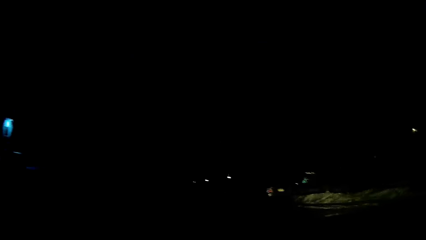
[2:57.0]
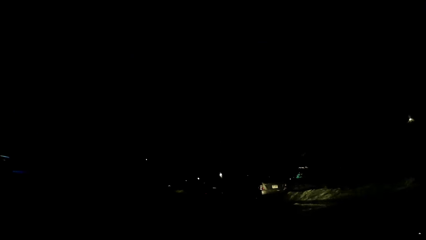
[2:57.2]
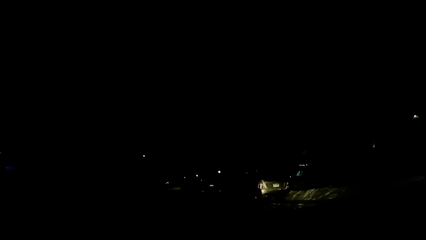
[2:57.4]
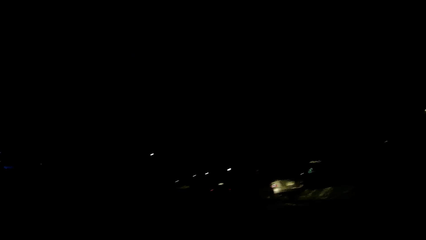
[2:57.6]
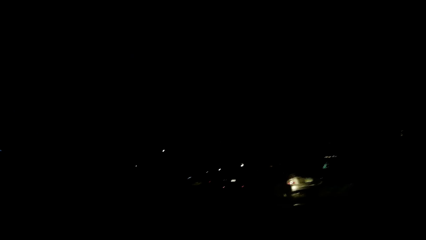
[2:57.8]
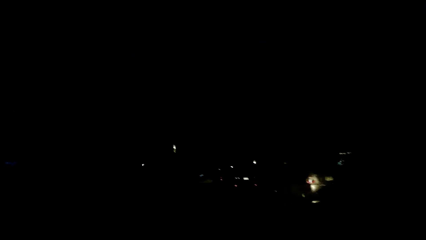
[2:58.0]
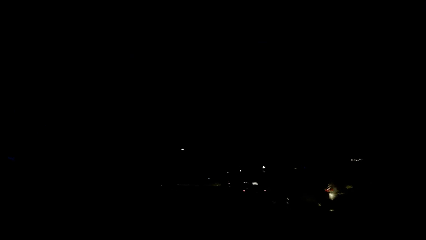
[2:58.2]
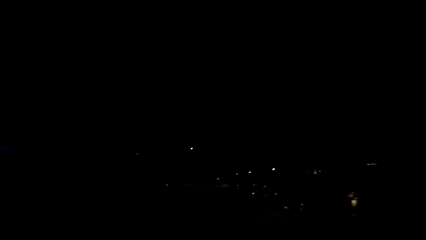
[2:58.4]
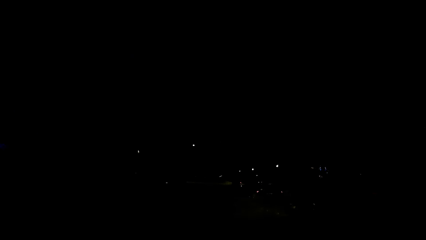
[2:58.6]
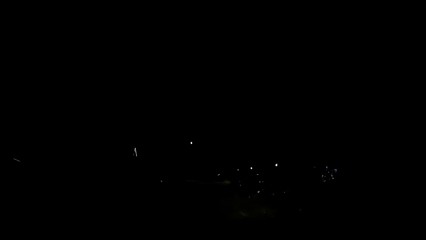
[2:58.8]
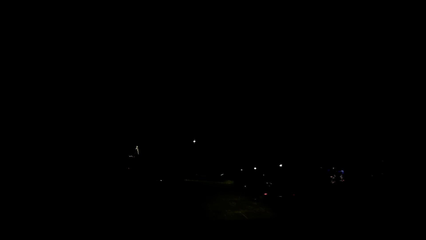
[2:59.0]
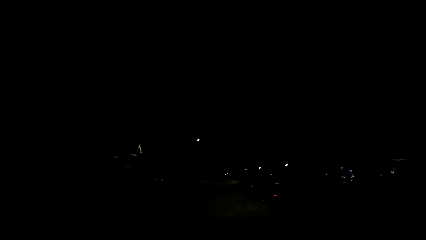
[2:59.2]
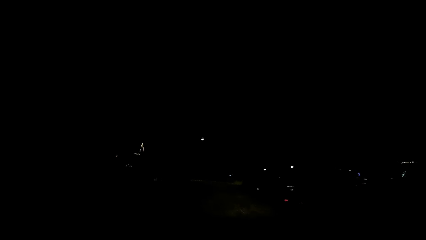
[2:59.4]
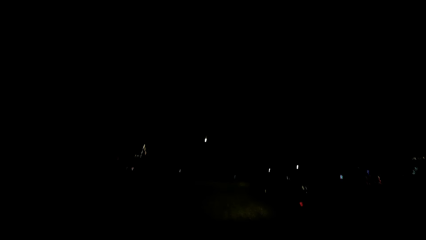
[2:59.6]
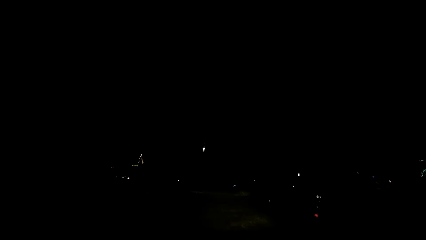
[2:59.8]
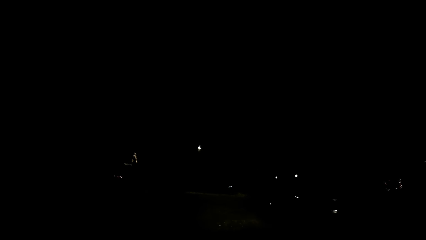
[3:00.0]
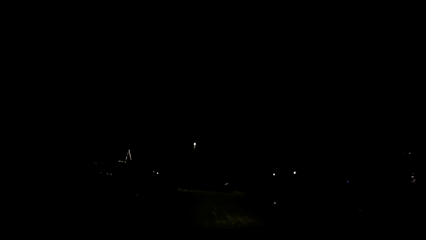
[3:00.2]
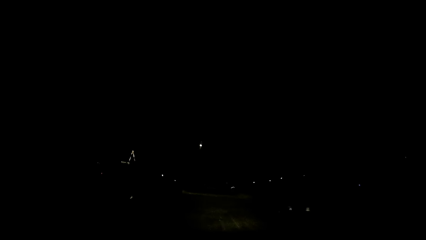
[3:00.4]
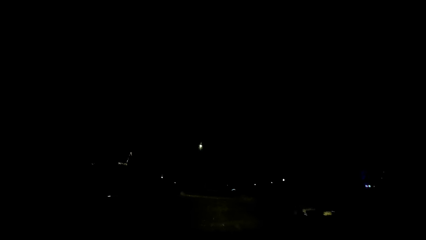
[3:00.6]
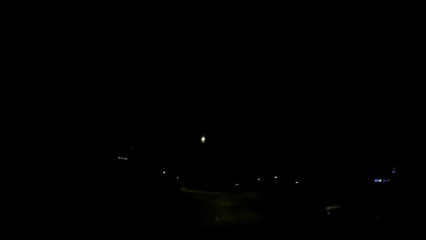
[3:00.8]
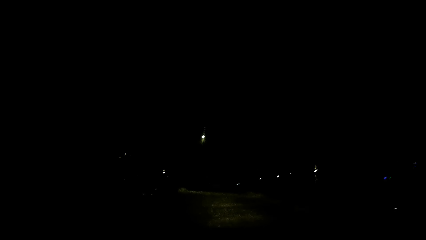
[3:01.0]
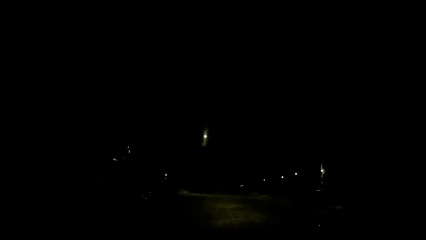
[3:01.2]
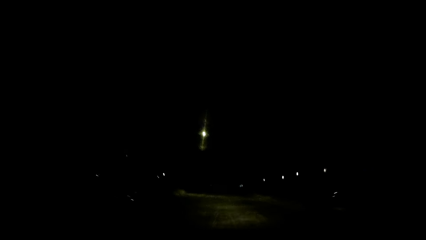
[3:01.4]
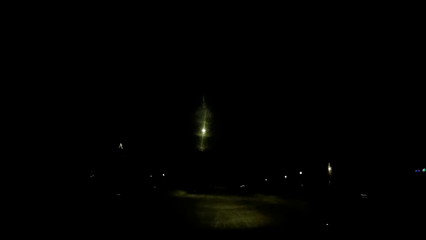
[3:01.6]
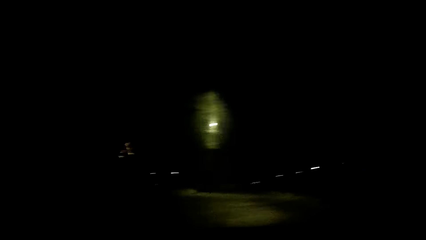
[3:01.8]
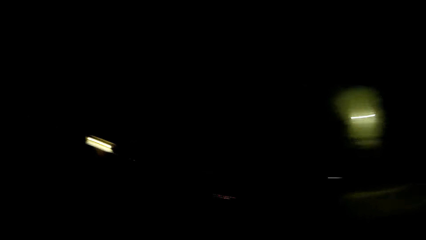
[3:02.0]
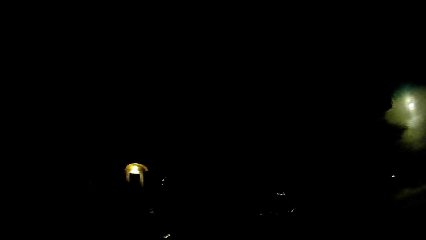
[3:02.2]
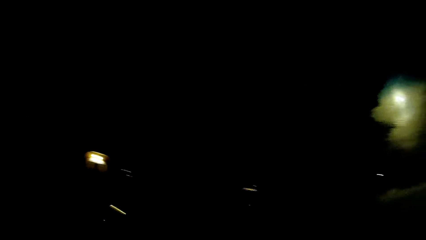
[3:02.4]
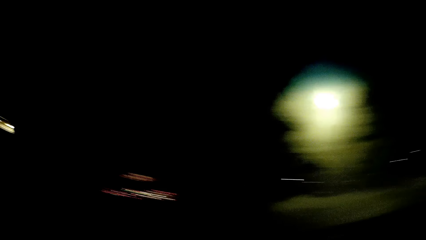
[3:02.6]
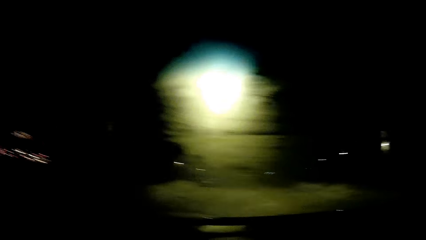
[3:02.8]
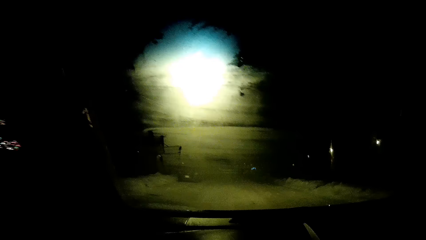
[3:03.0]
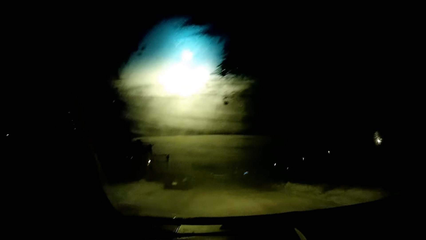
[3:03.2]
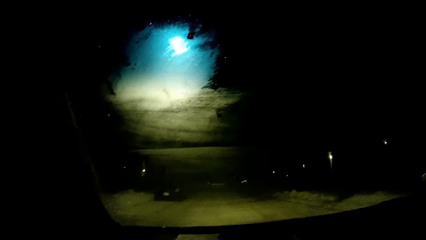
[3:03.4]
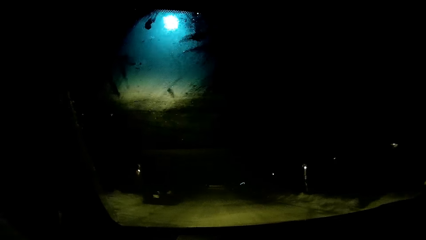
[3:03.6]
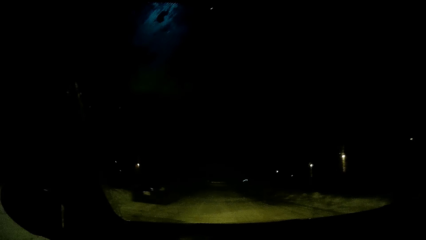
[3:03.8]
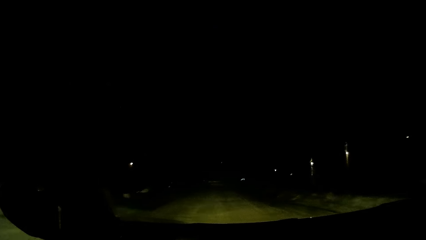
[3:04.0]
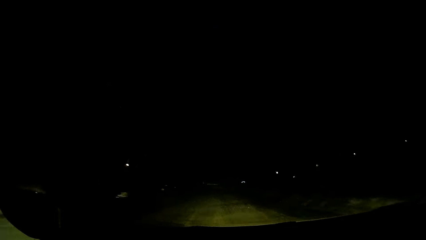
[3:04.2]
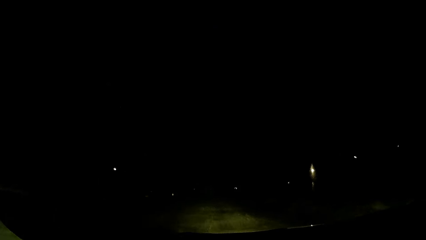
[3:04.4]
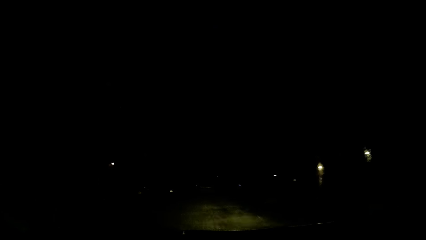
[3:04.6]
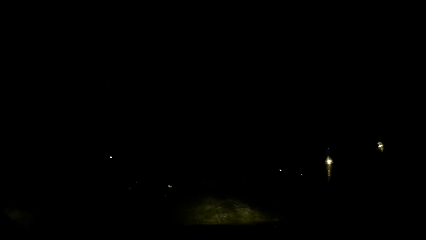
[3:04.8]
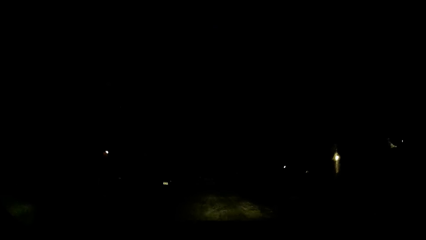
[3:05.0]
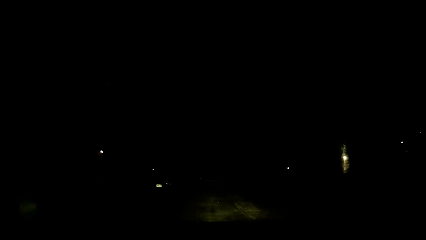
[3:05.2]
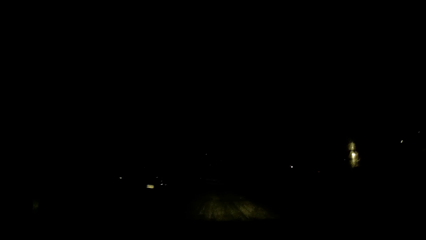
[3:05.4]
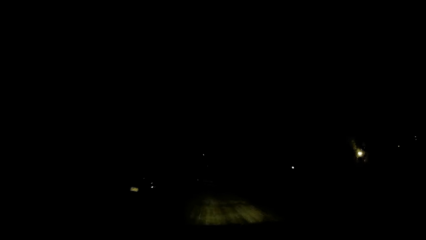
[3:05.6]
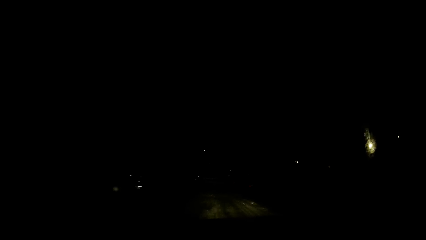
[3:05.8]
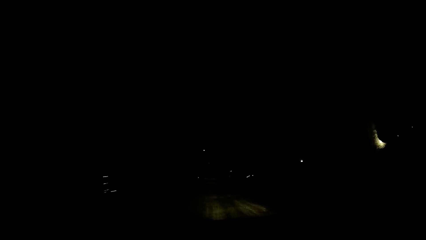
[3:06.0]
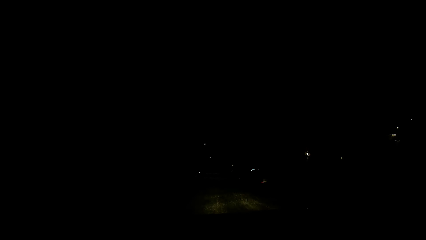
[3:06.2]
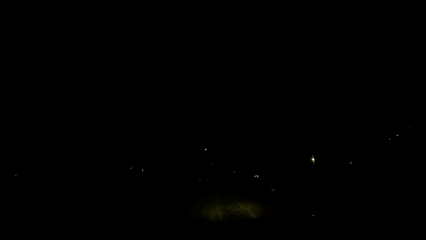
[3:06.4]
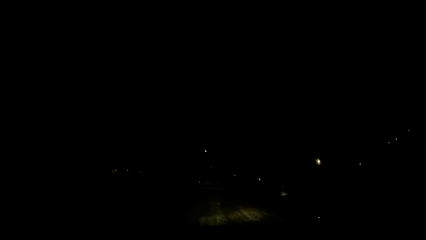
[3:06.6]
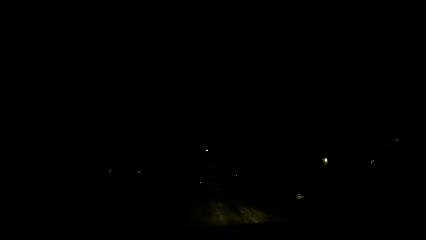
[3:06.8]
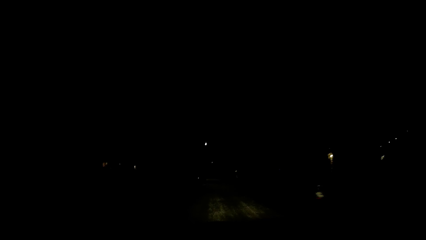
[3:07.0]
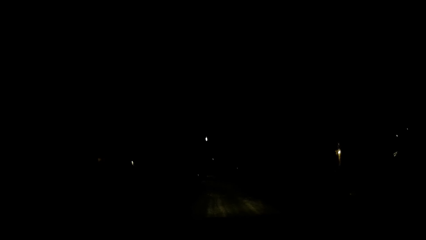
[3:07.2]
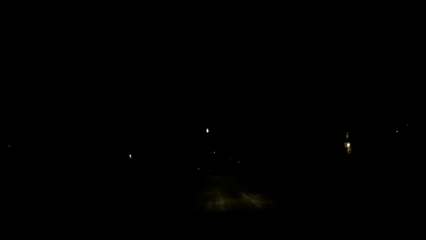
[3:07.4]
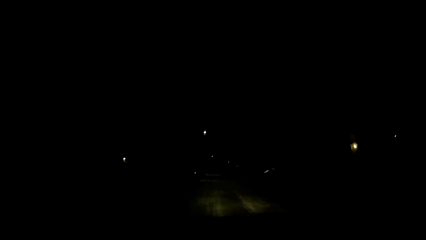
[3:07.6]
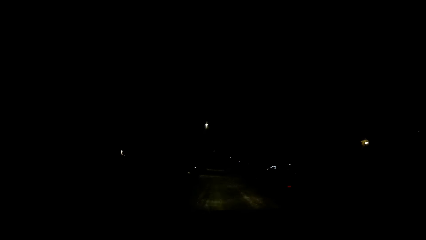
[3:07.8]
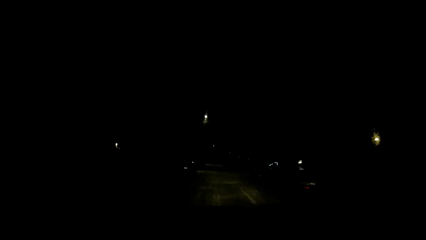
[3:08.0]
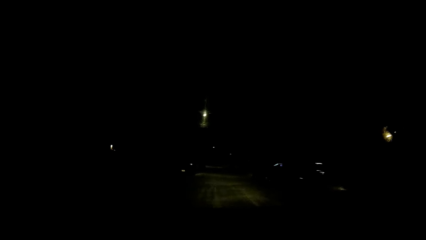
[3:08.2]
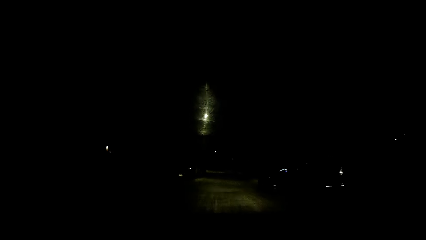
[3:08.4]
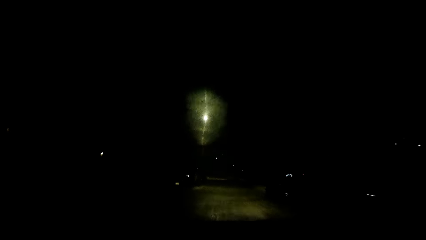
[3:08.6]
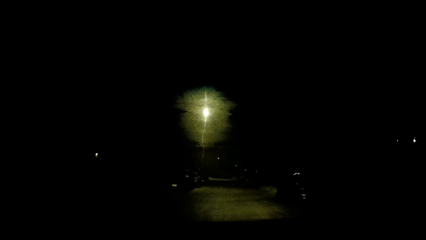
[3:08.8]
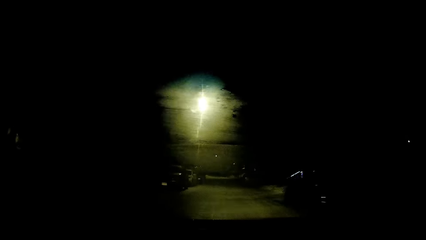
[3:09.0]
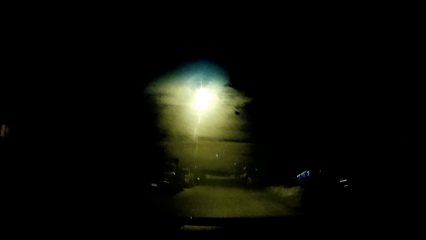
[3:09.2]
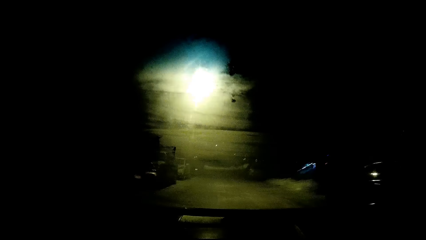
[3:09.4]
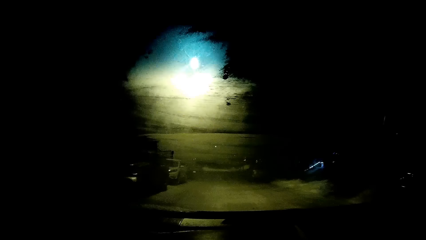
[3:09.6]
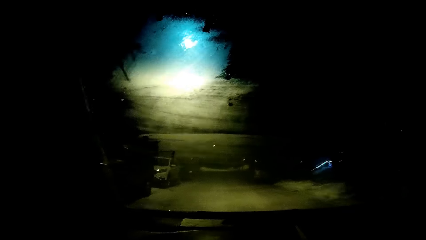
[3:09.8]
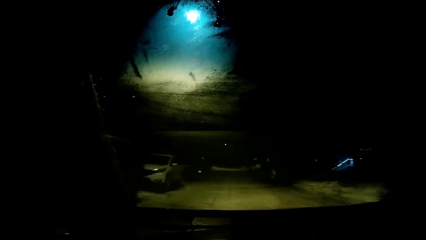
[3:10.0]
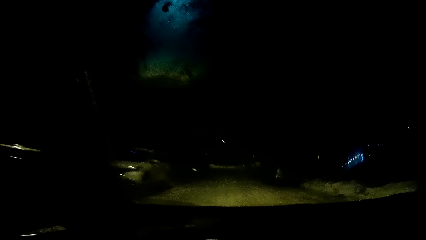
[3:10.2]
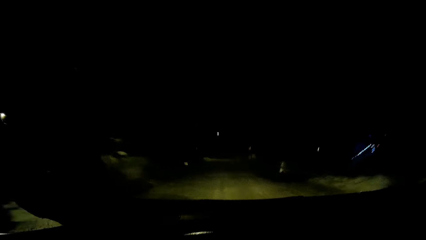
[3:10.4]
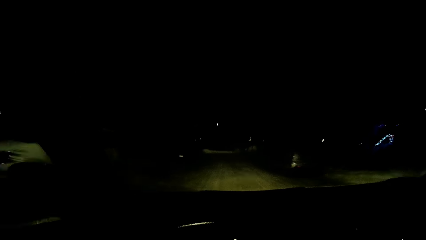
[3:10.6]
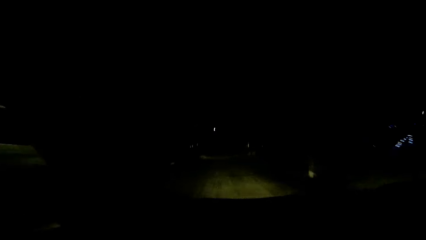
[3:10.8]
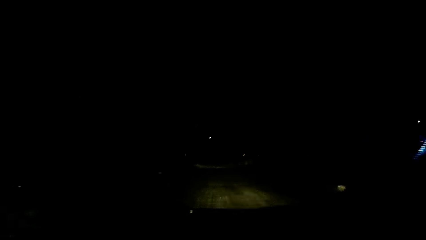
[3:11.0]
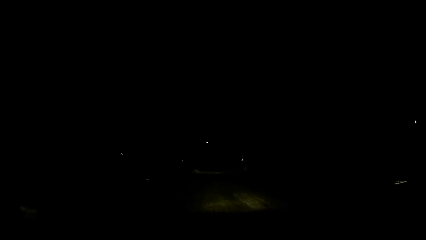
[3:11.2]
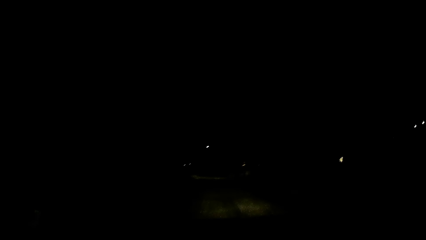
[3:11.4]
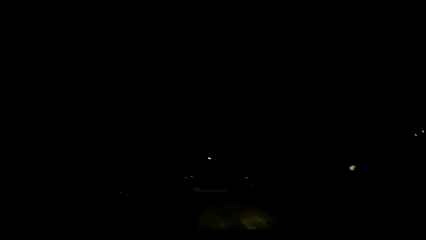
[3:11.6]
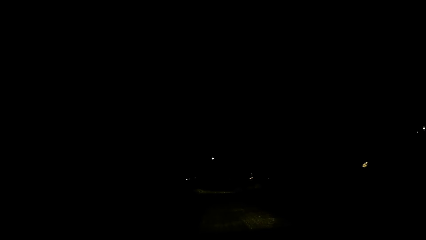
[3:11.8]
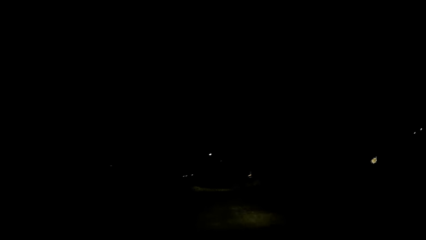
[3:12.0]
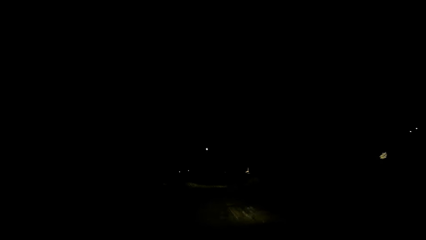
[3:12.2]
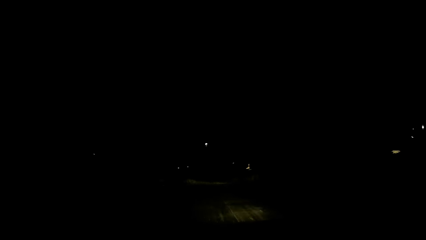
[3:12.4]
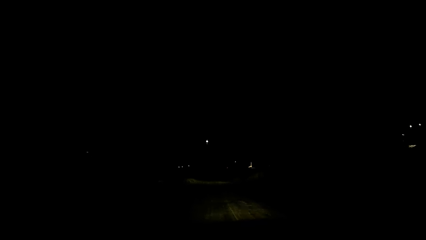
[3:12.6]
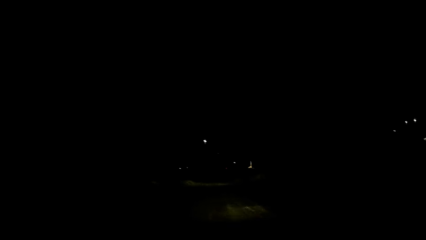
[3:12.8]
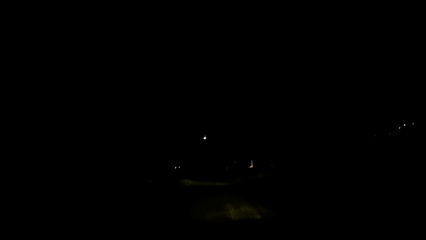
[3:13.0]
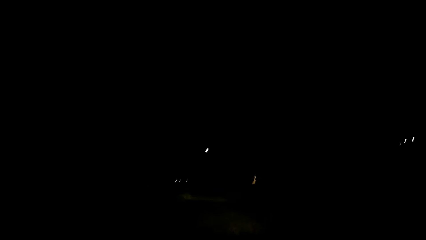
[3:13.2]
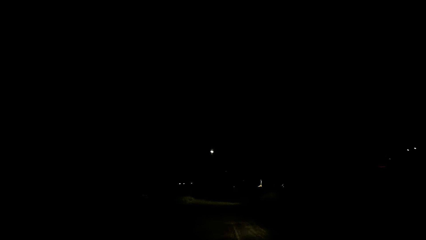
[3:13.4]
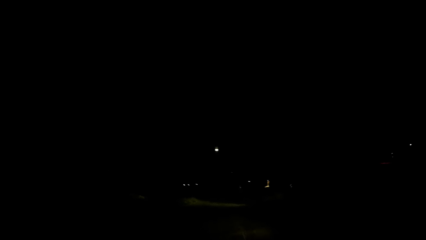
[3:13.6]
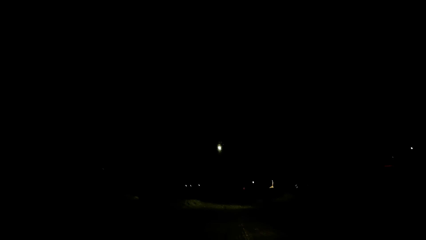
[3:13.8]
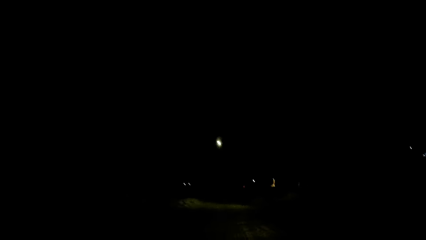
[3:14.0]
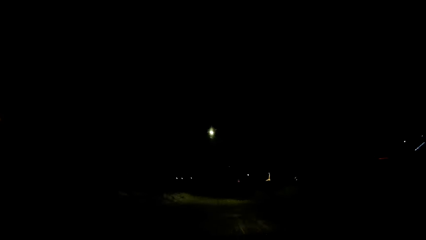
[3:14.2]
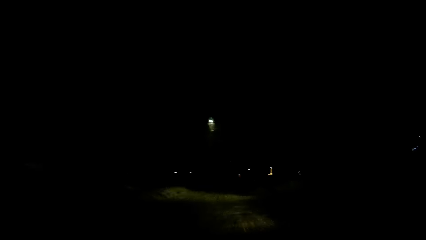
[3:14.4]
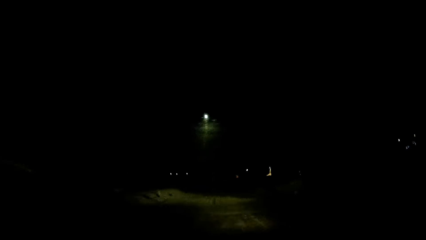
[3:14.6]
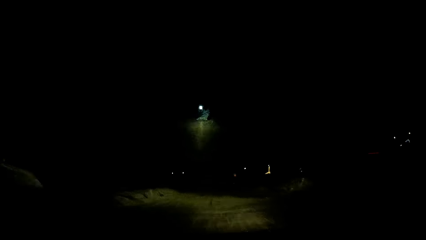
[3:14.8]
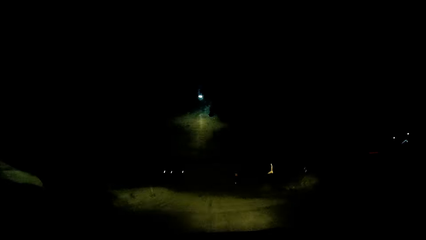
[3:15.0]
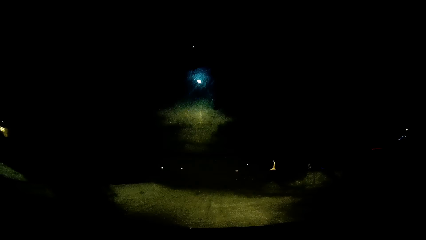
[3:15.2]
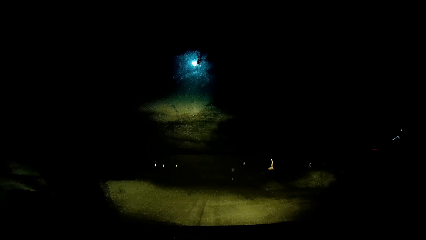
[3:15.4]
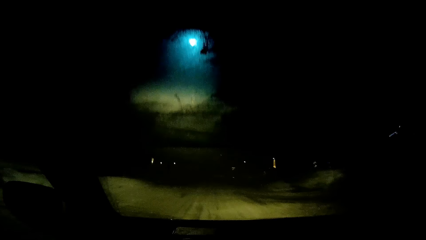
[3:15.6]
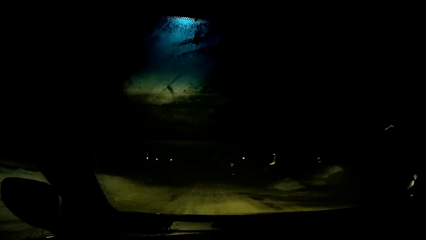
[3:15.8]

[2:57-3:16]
The camera wearer drives the car. They look around. They drive the car.
